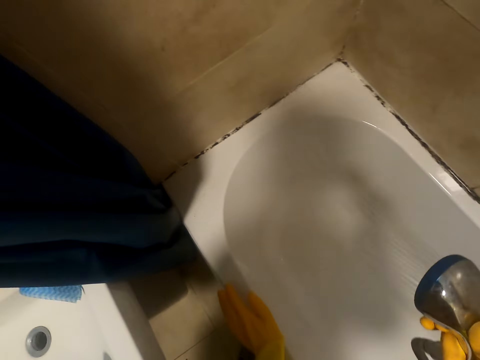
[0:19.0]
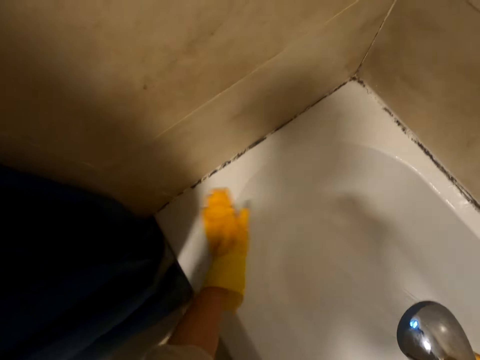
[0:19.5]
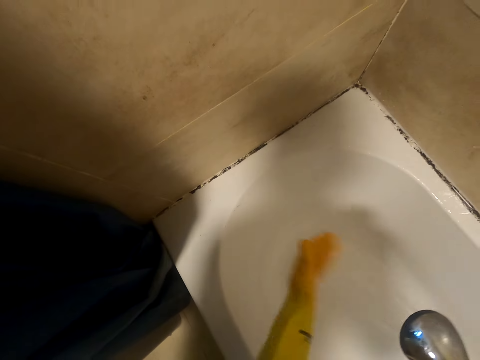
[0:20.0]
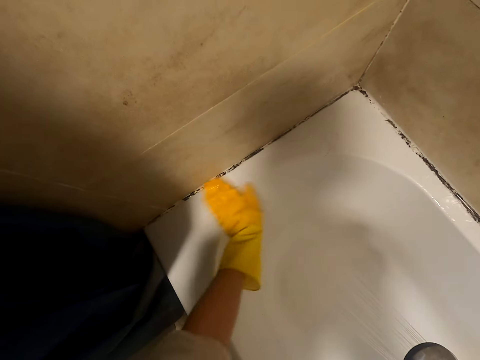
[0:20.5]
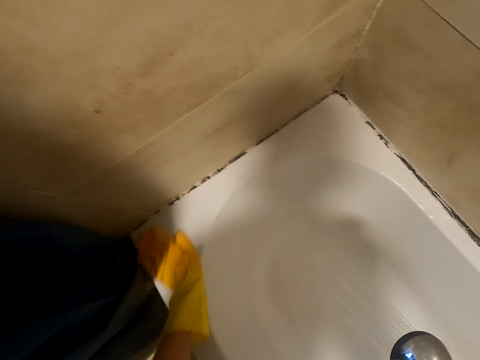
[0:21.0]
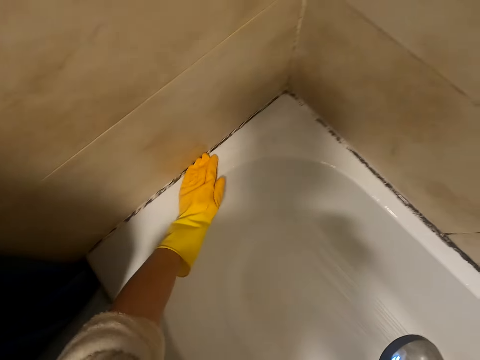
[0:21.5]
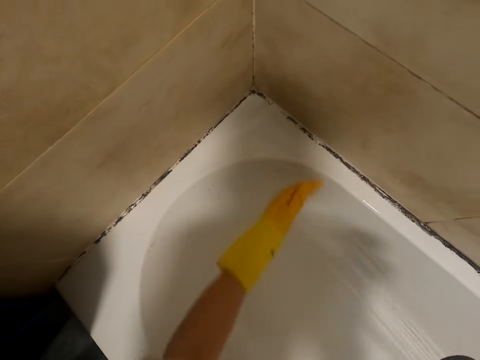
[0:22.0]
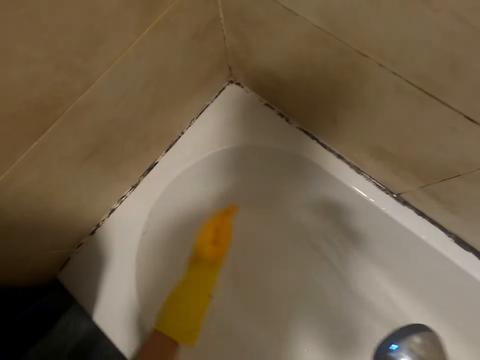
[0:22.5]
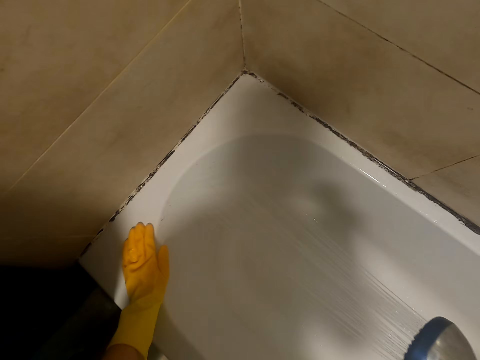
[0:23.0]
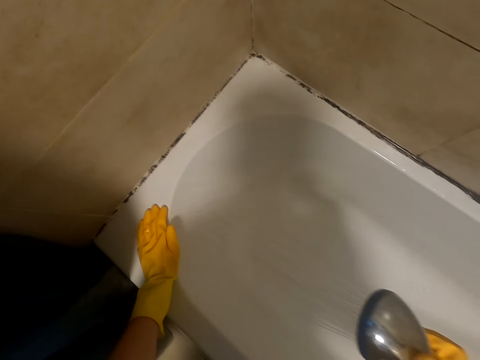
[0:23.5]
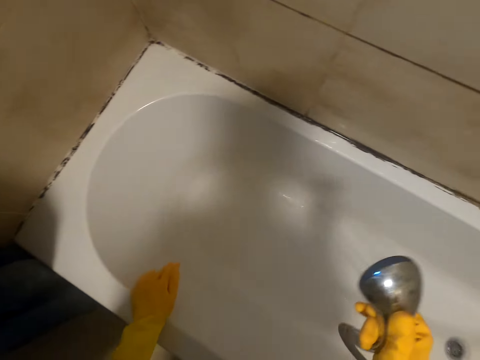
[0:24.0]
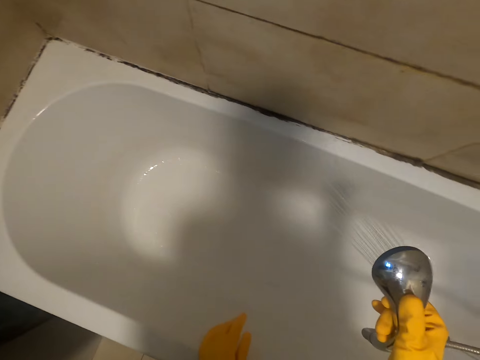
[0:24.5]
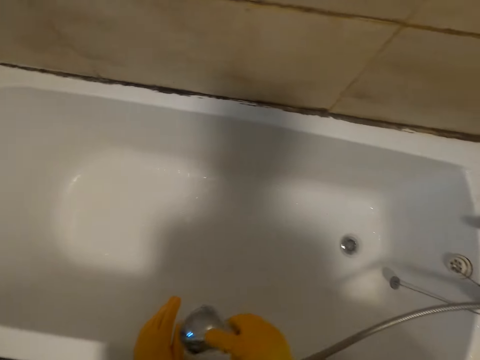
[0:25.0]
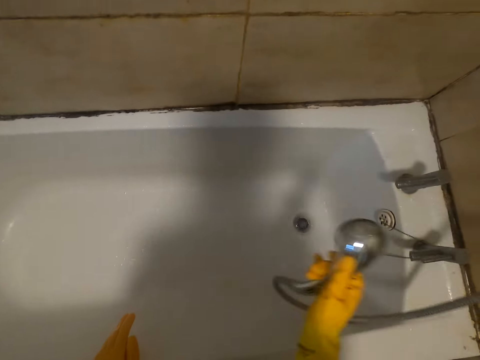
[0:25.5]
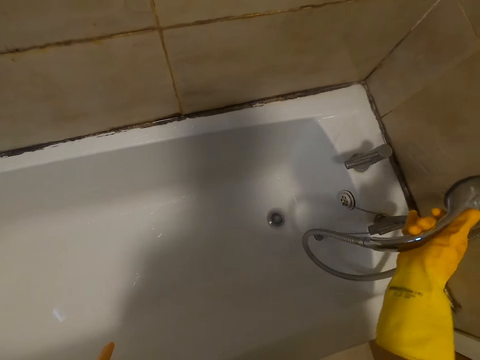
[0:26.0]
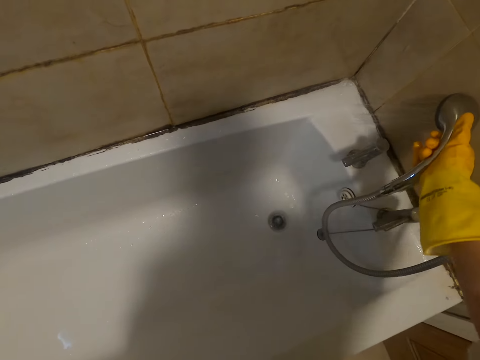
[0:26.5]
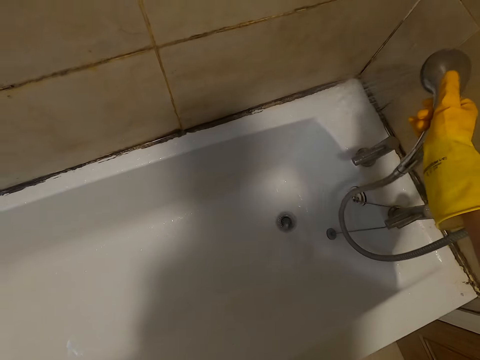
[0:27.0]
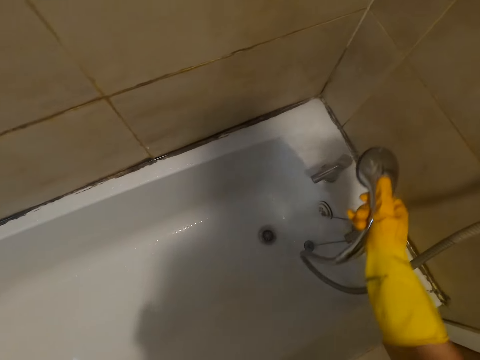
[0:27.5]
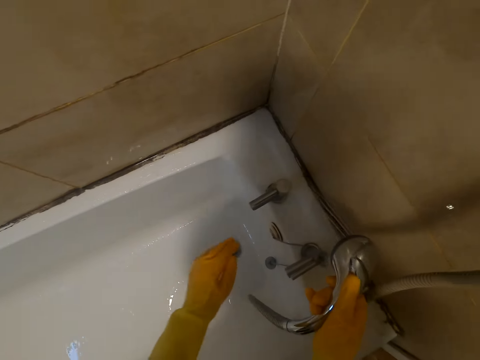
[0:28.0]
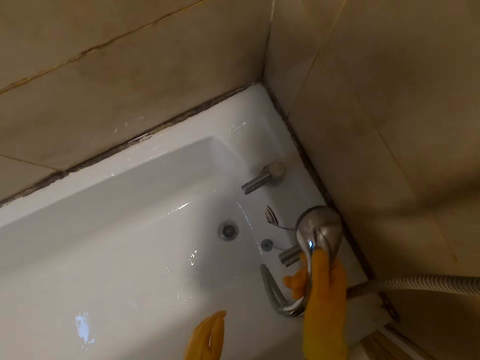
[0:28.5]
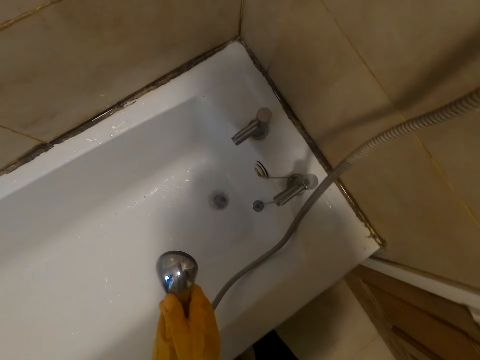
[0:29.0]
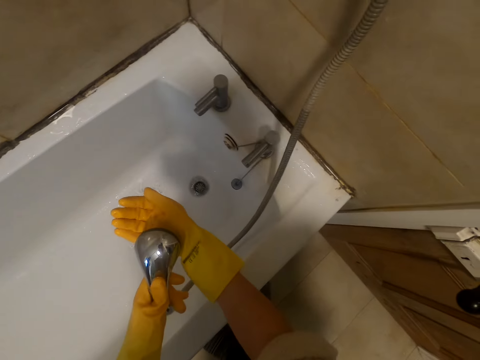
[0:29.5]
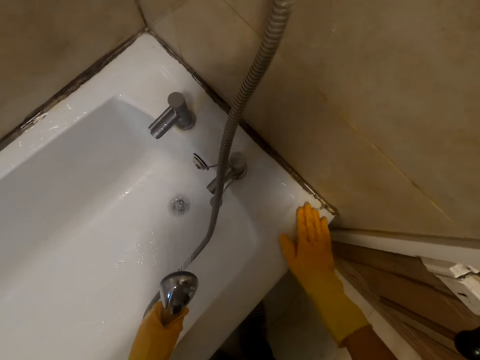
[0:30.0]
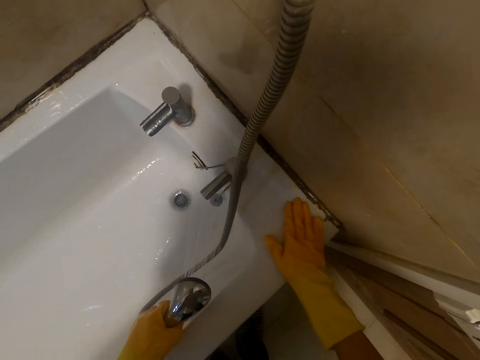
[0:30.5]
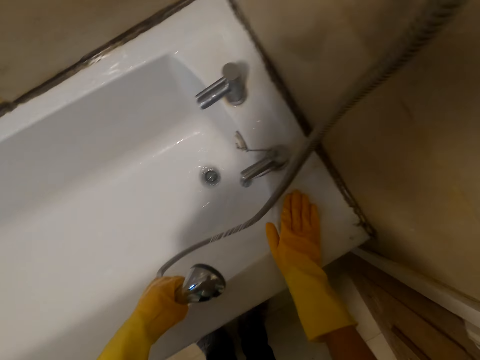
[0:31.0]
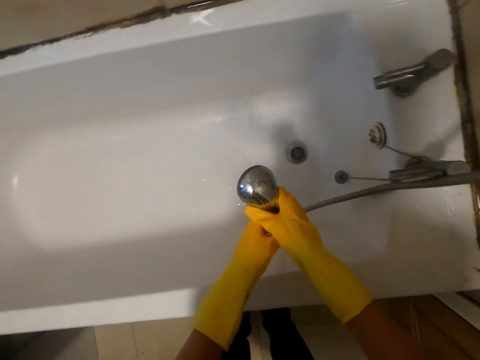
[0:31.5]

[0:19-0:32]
The camera wearer wipes the bathtub with hands. They pour water in the bathtub.

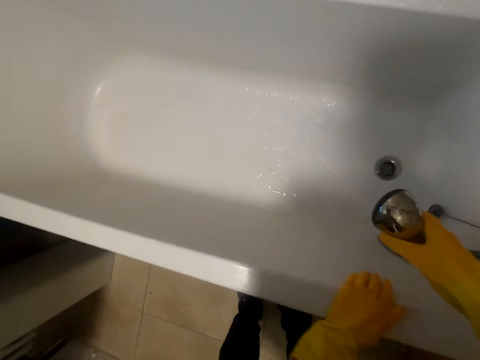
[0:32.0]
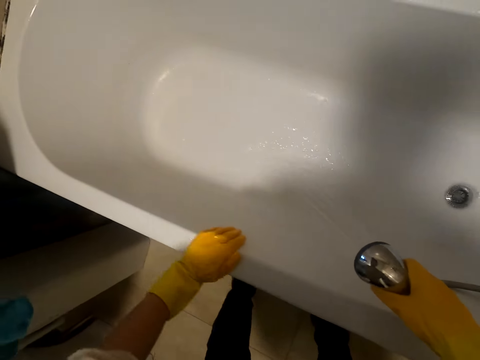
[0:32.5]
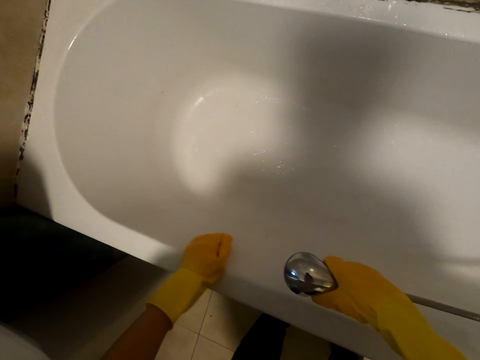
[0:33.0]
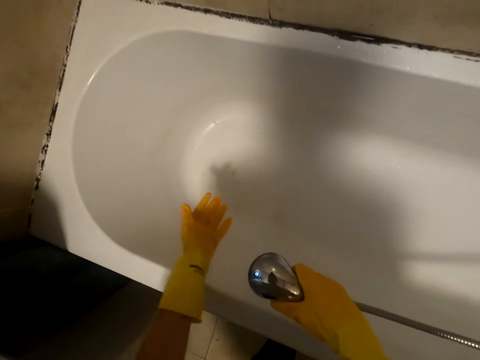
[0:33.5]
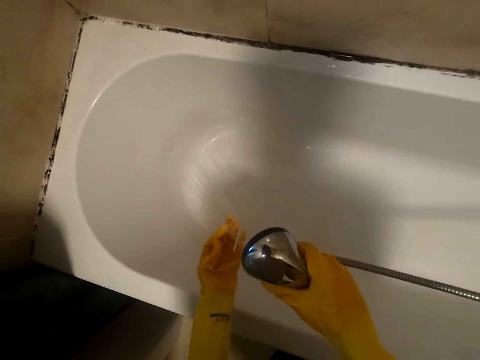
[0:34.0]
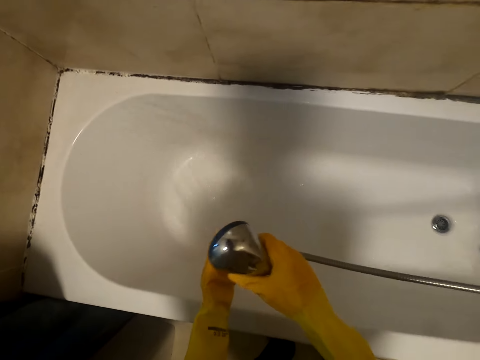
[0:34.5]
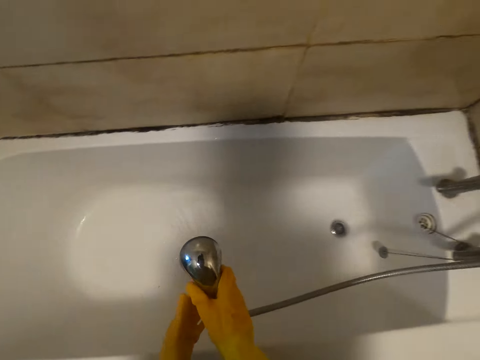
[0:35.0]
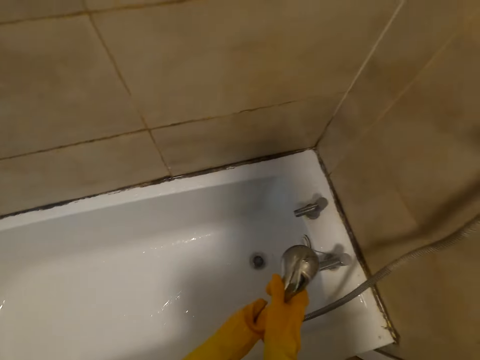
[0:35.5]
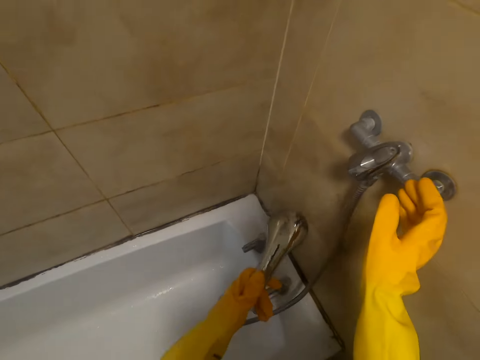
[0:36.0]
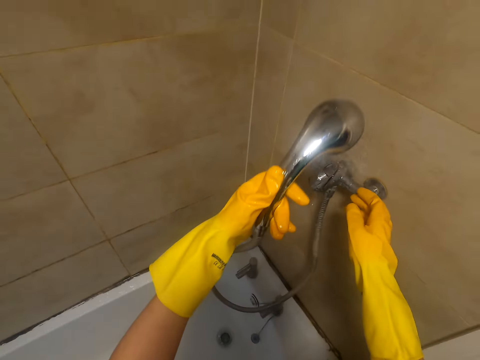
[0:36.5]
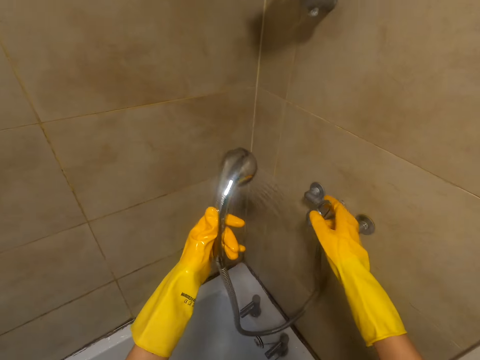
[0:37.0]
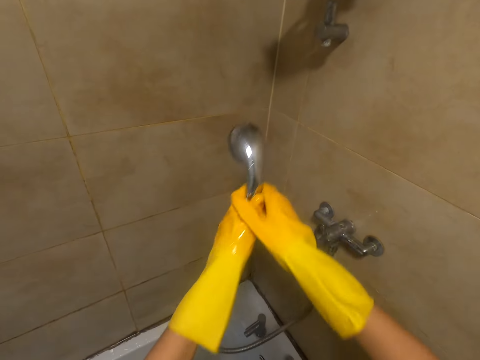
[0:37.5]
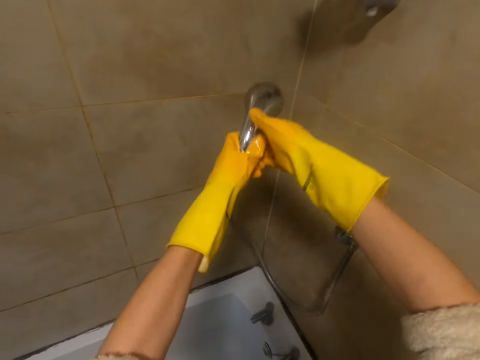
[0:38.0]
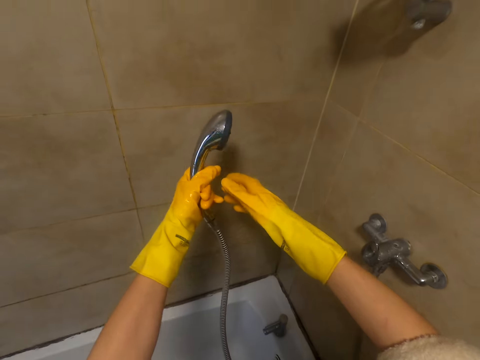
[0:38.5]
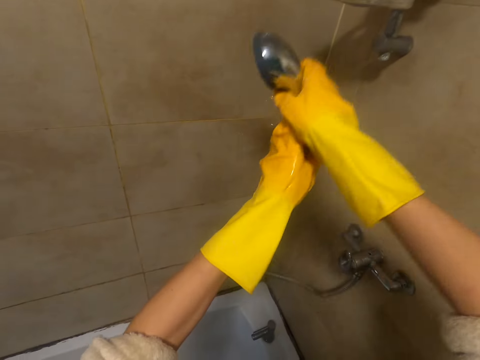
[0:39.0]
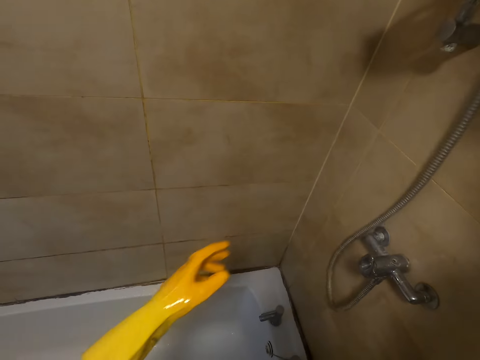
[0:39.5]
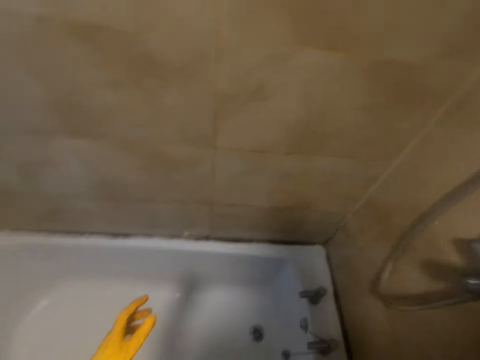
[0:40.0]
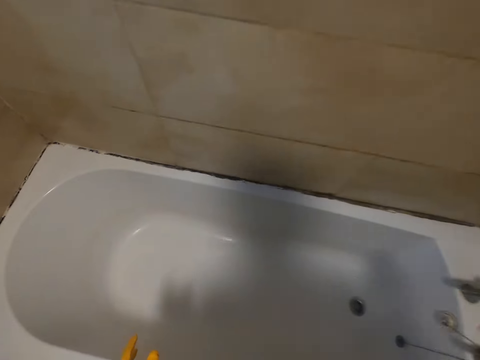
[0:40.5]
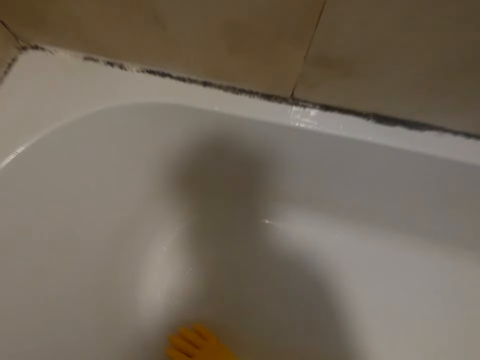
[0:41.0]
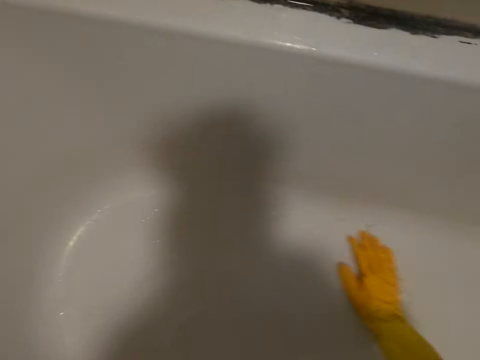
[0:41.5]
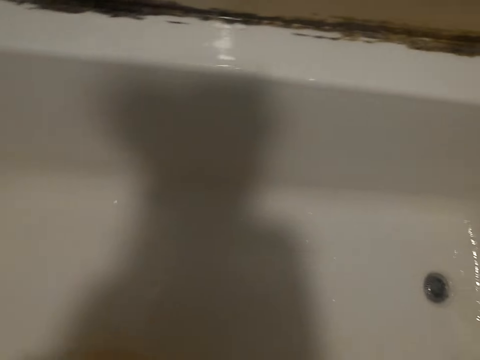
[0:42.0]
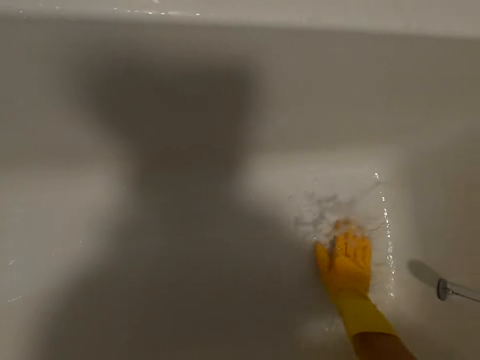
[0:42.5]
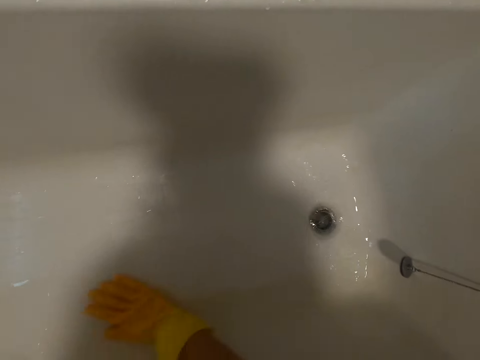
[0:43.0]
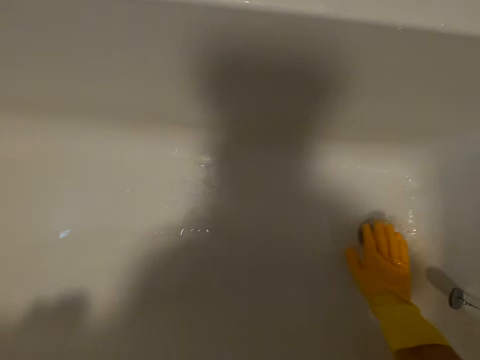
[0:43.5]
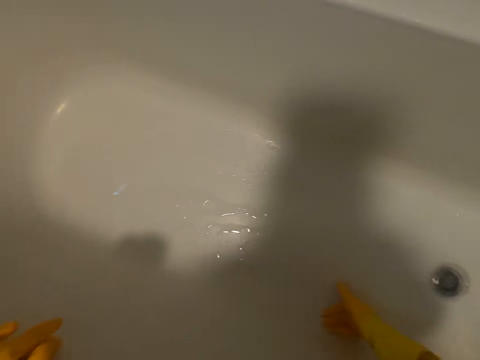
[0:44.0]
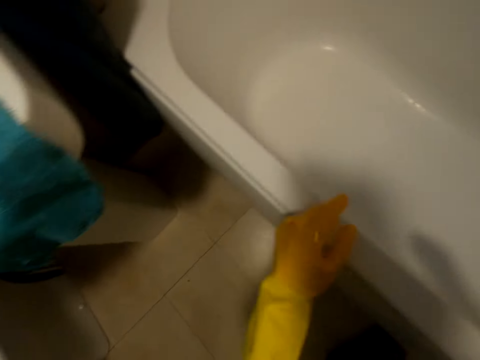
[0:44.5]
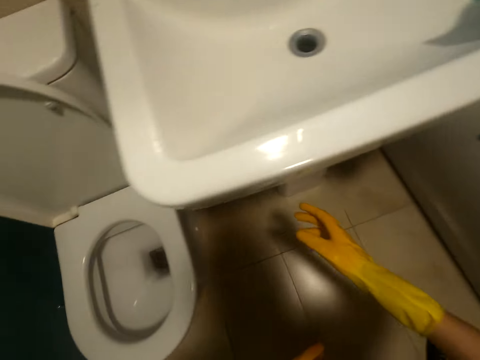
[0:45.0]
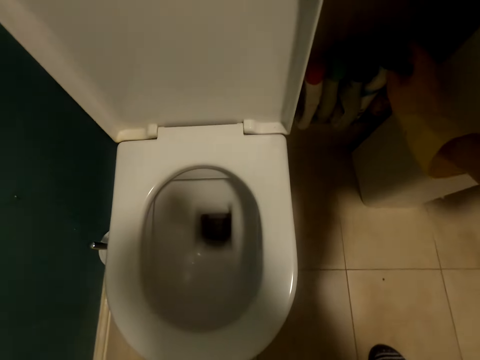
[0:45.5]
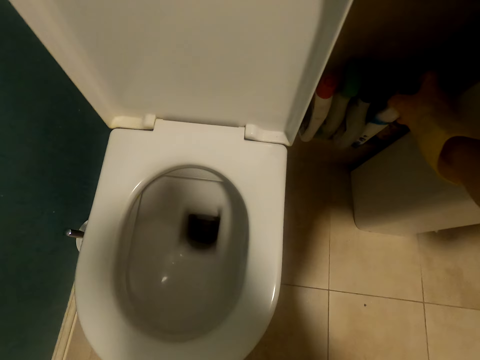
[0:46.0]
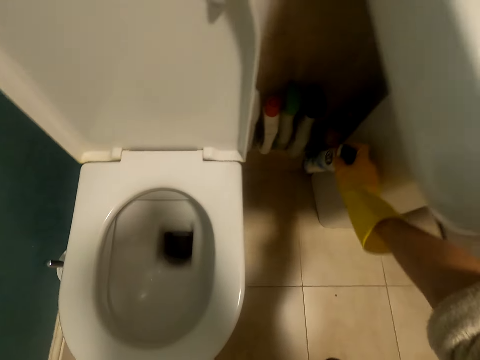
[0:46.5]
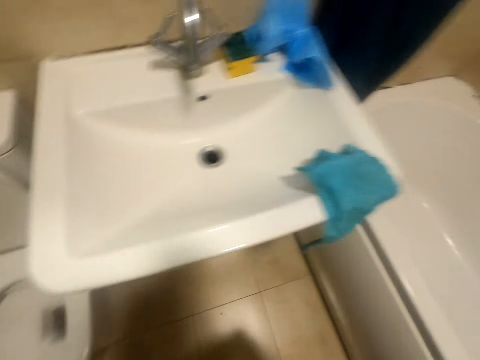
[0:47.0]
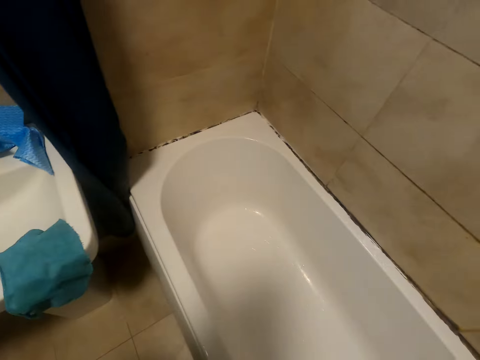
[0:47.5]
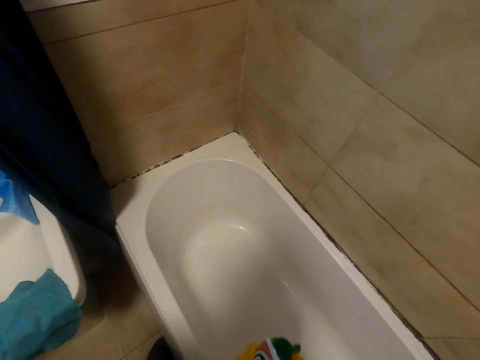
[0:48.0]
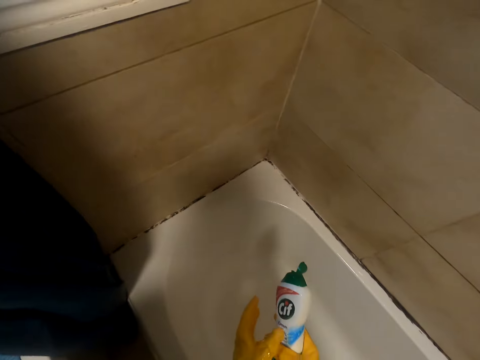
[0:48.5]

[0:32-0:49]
The camera wearer washes the hand. They close the tap. They hang the shower head on the tap. They wipe the sink with the right hand. They wipe water using hands. They pick a spray bottle or liquid soap from the floor.
